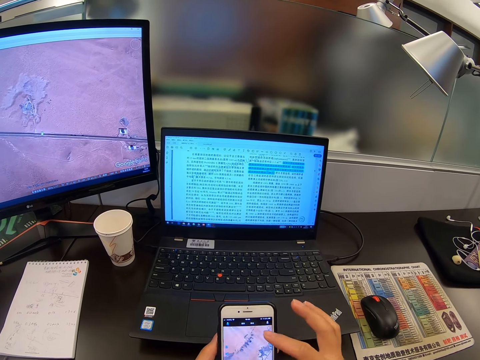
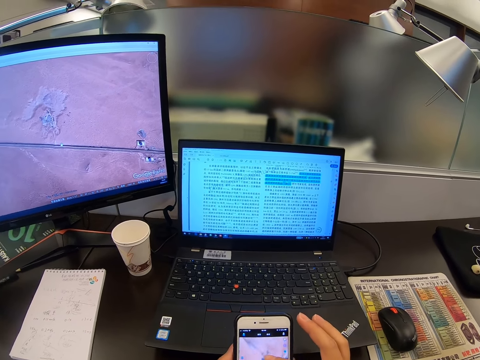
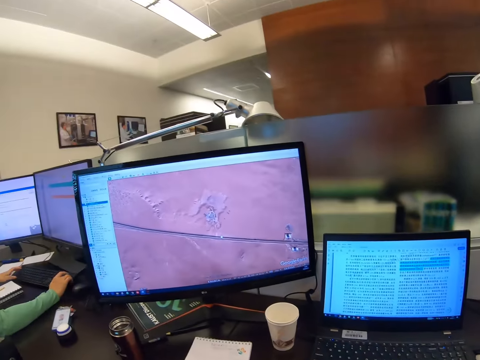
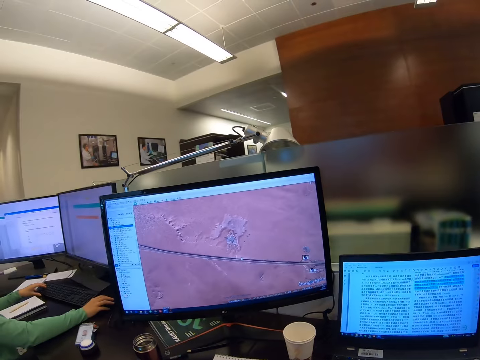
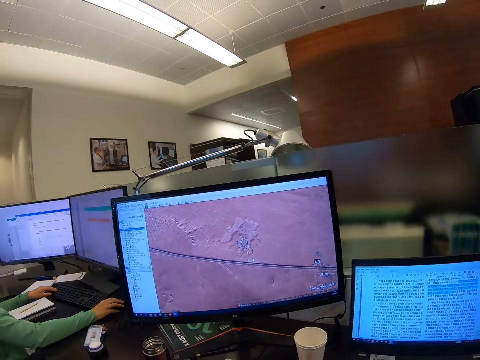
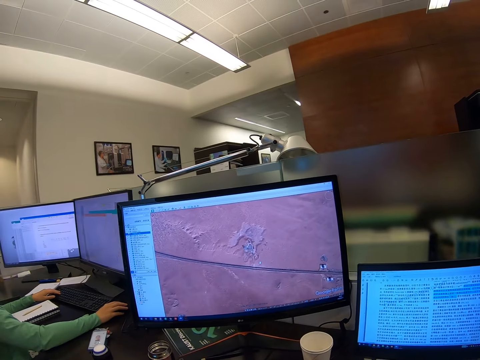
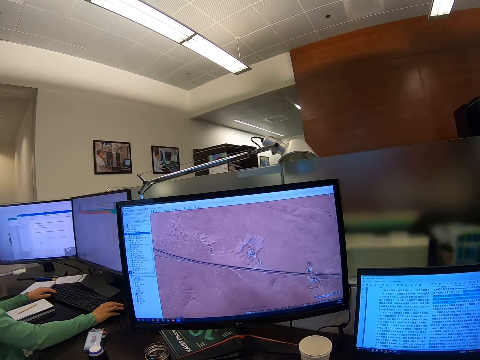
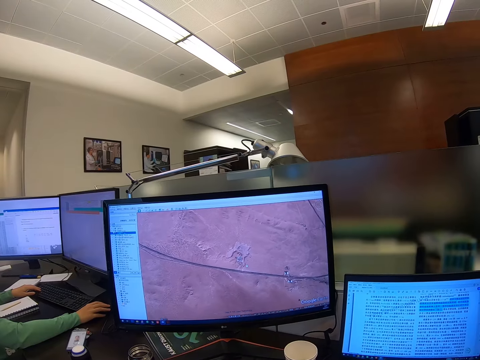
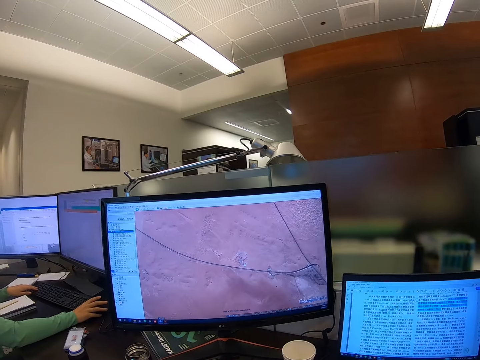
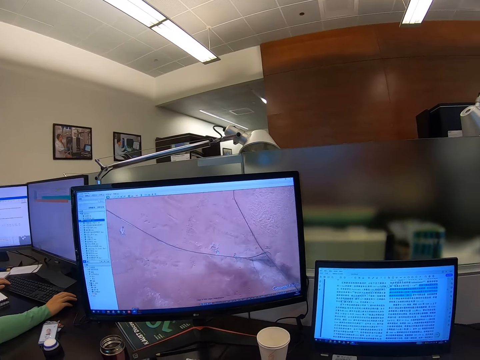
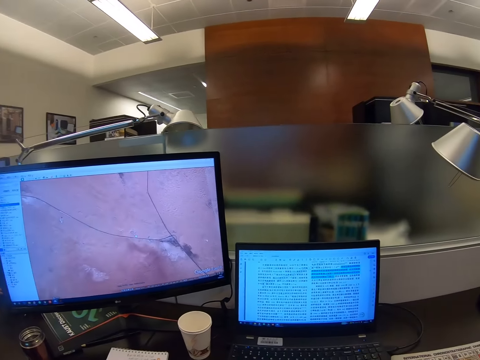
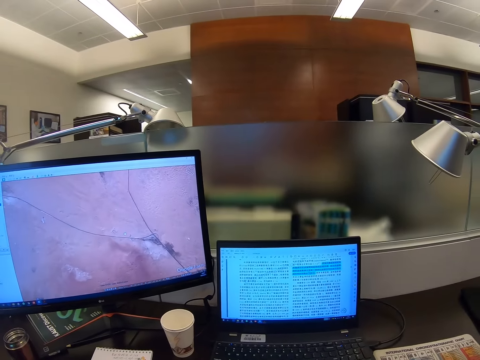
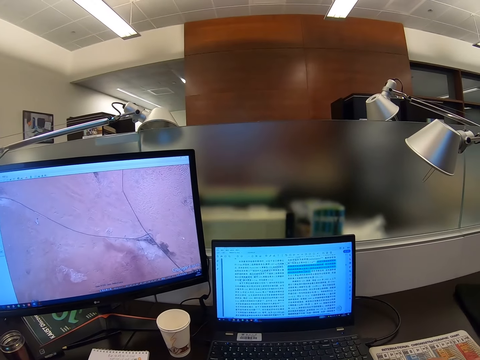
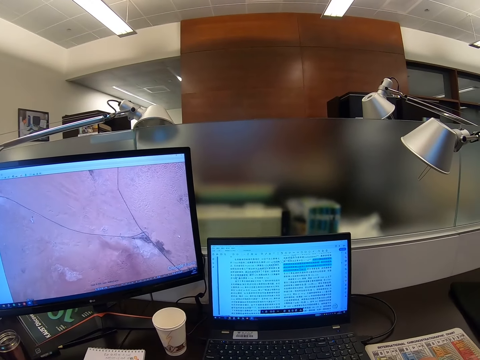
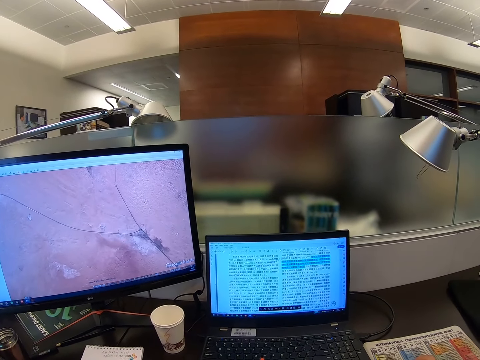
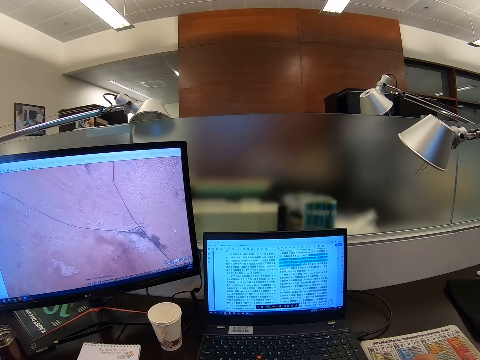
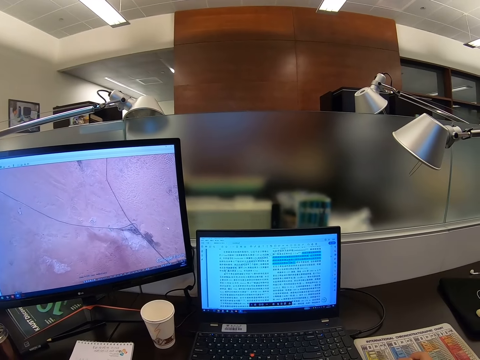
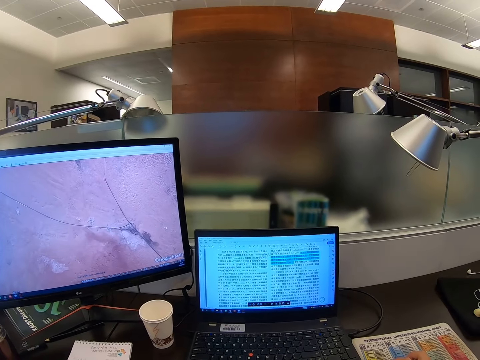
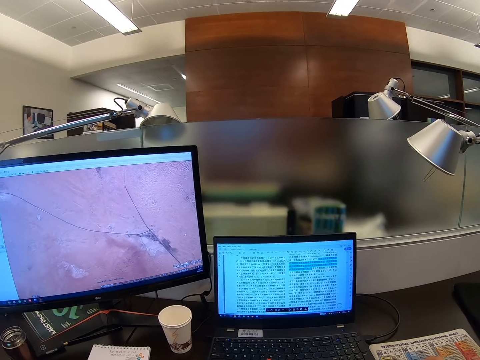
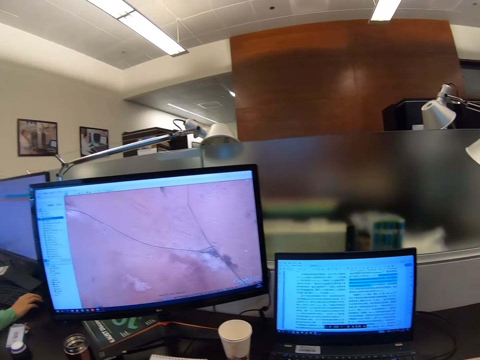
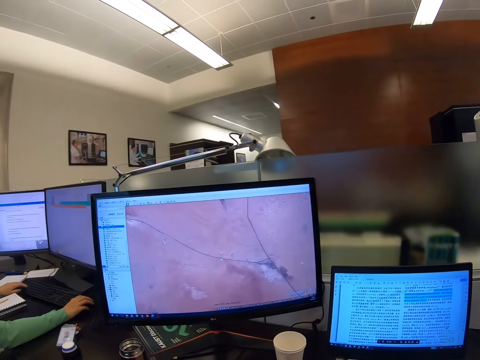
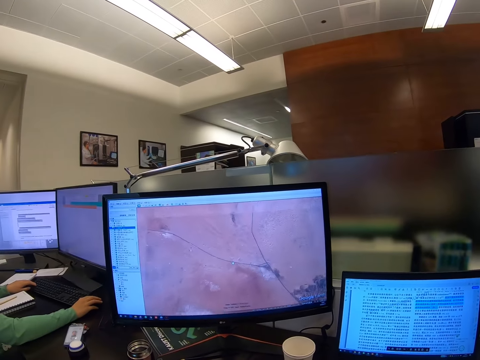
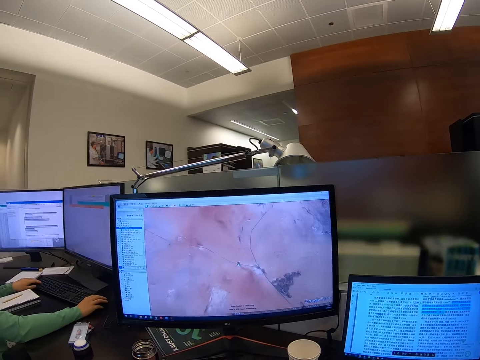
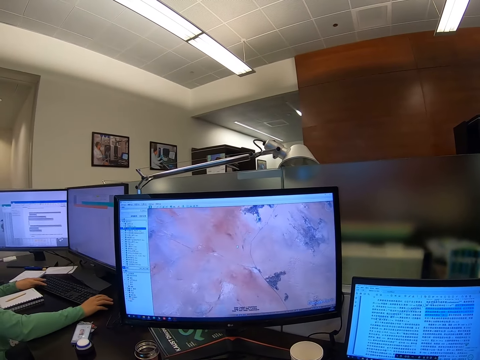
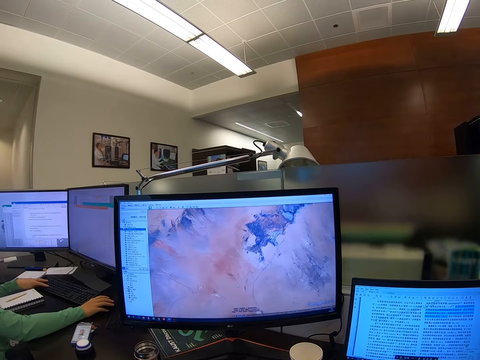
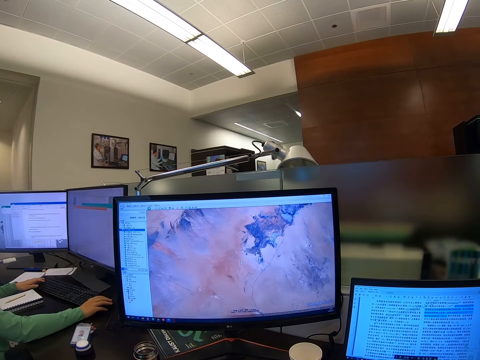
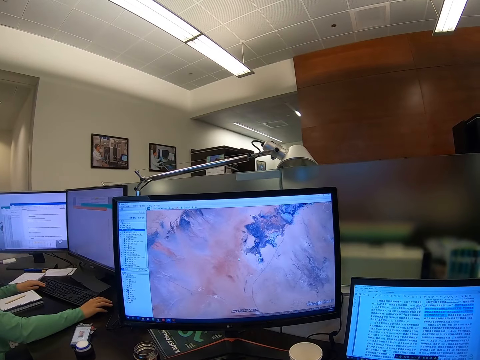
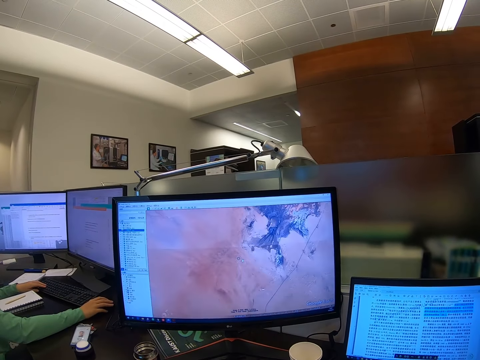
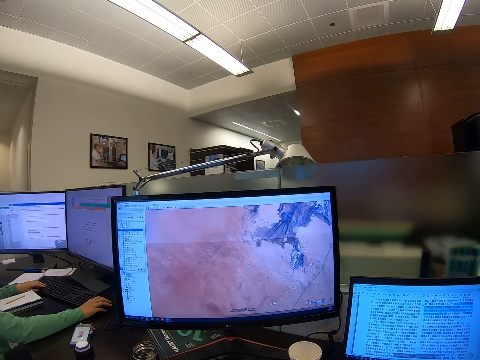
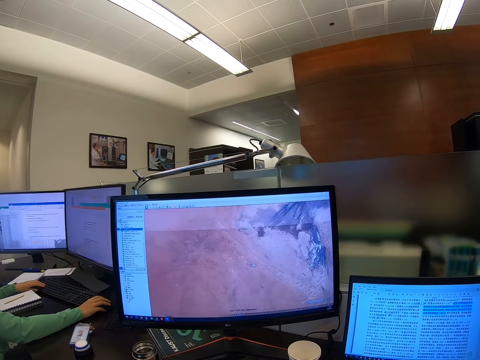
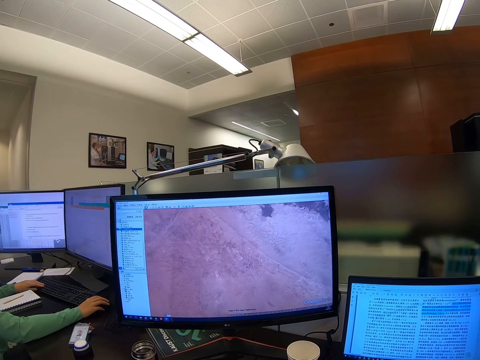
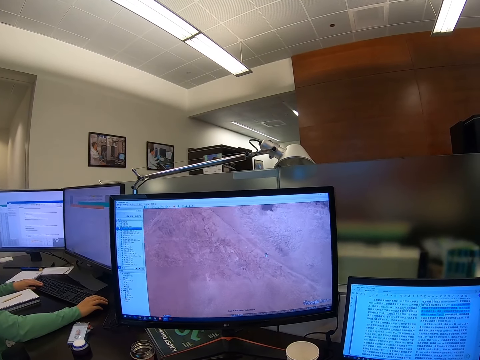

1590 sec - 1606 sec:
The camera wearer stares at the monitor. They scroll a computer. They stare at the monitor and scroll the computer.

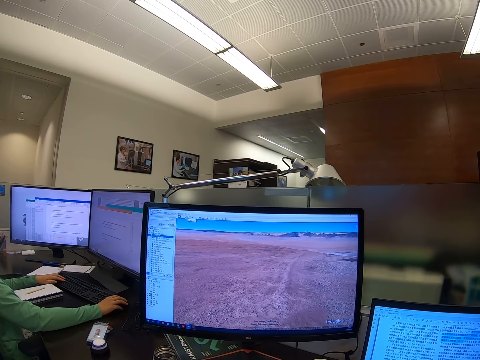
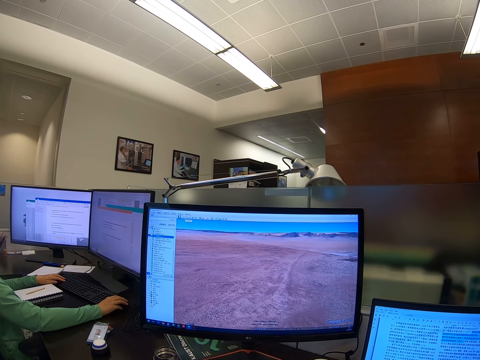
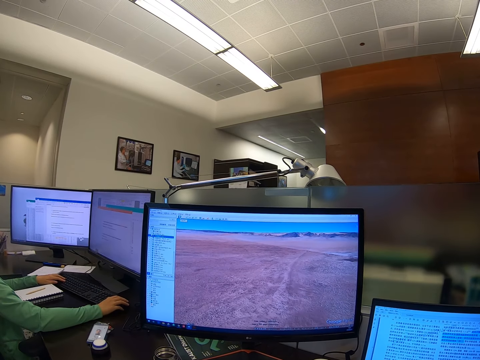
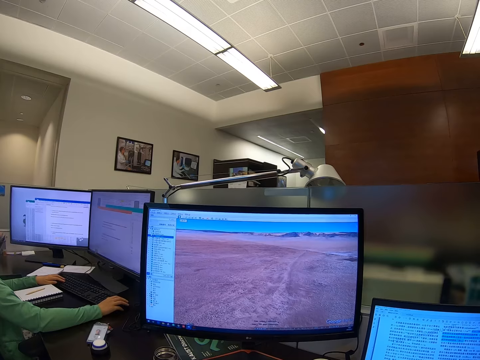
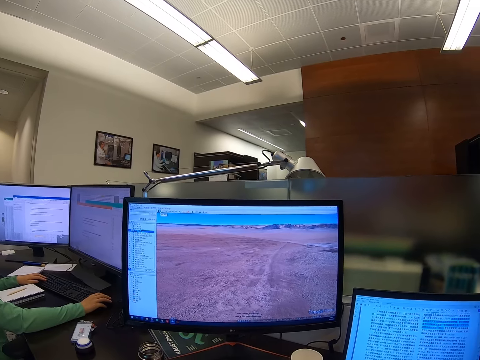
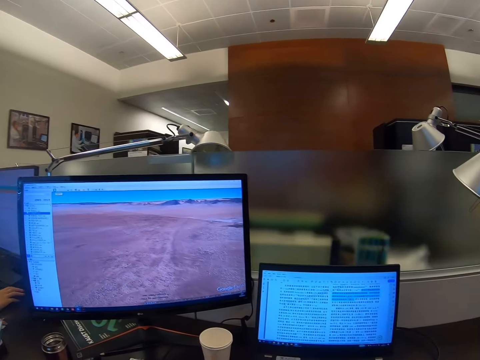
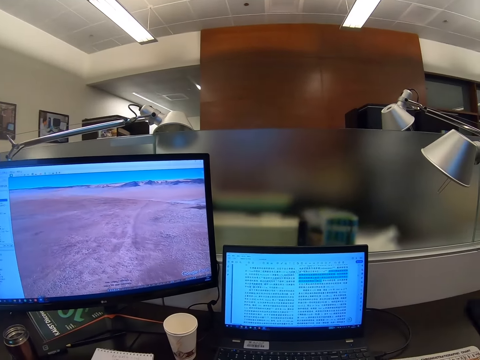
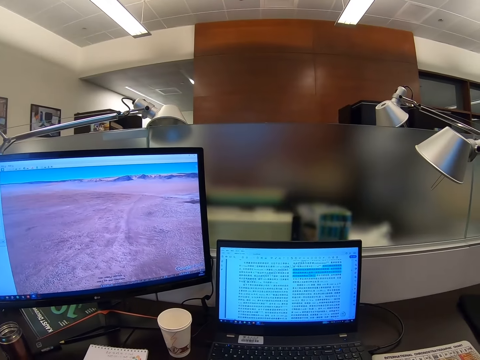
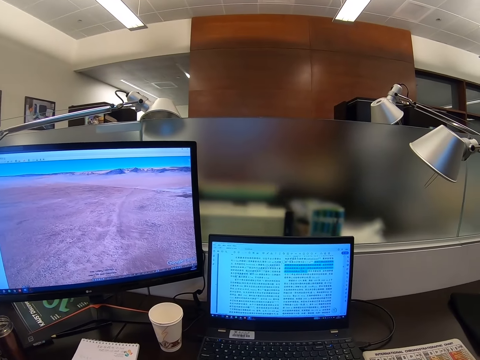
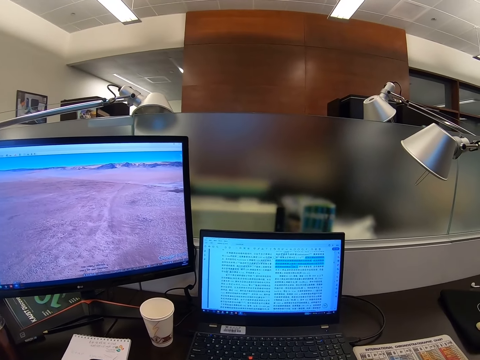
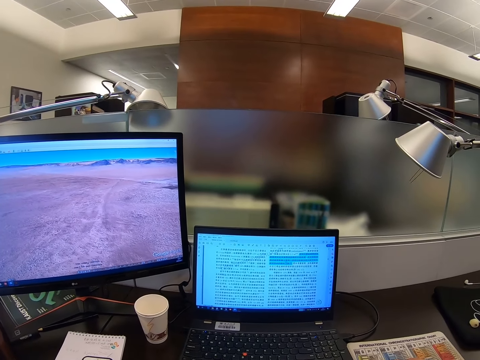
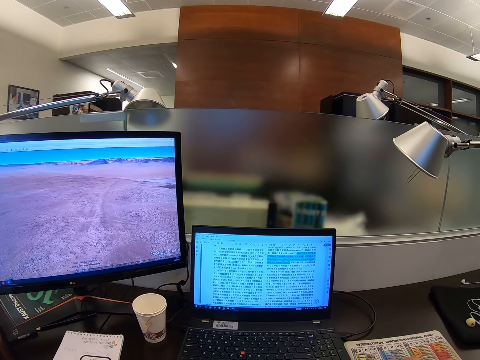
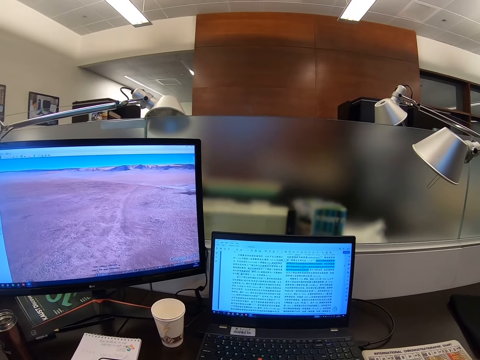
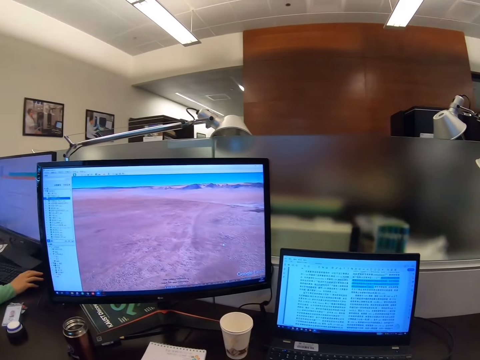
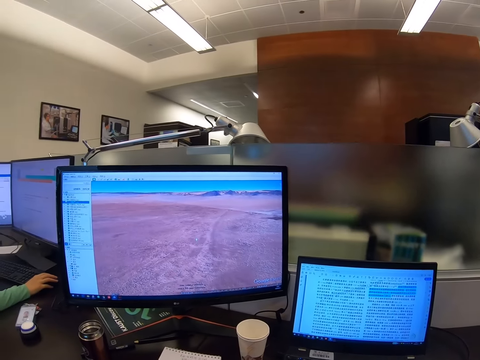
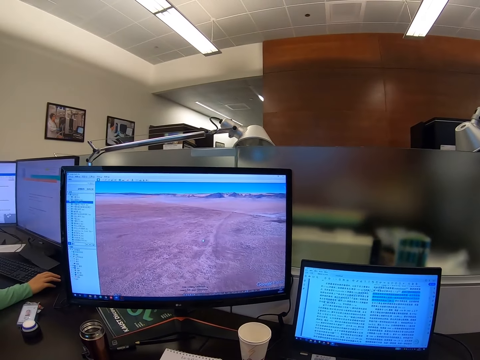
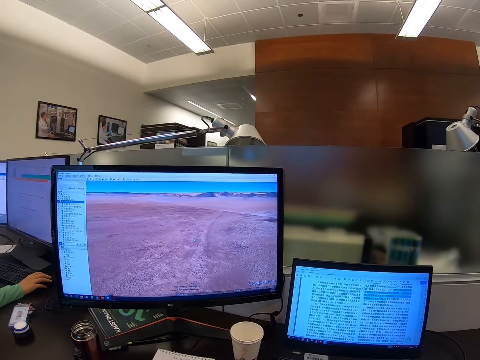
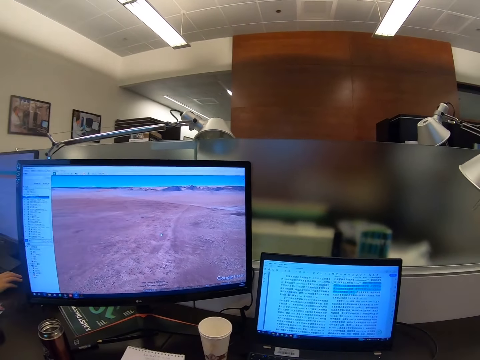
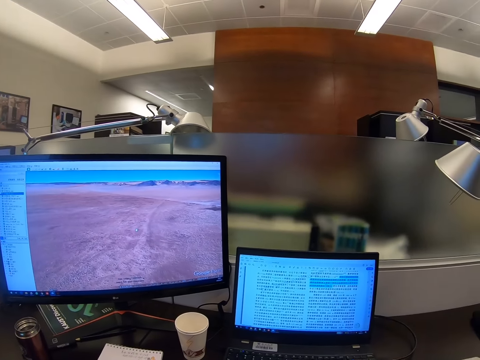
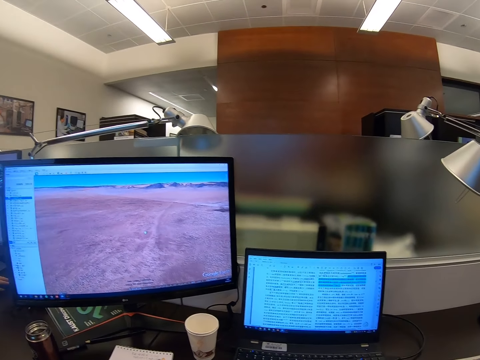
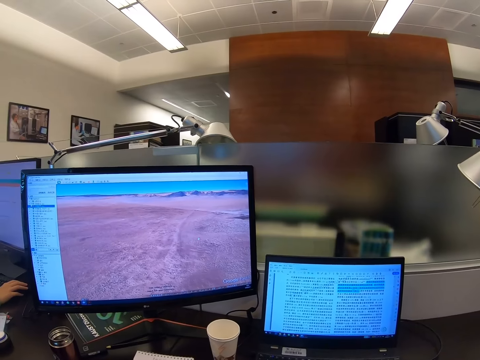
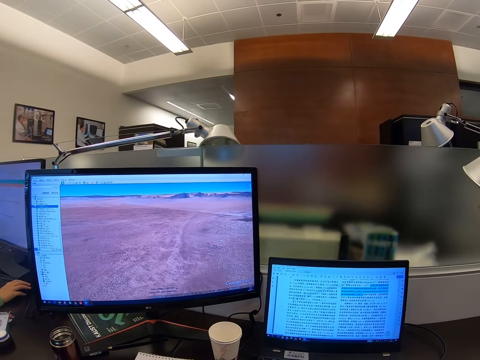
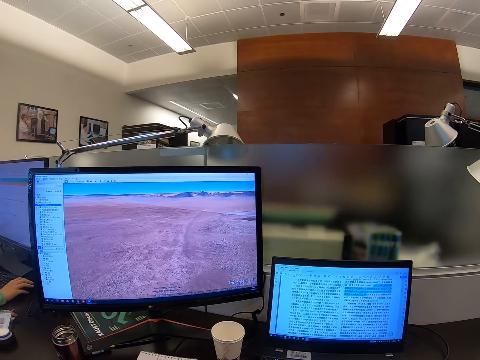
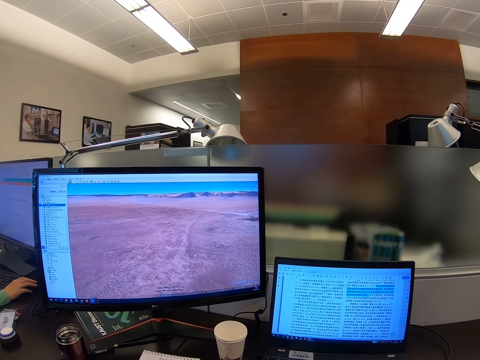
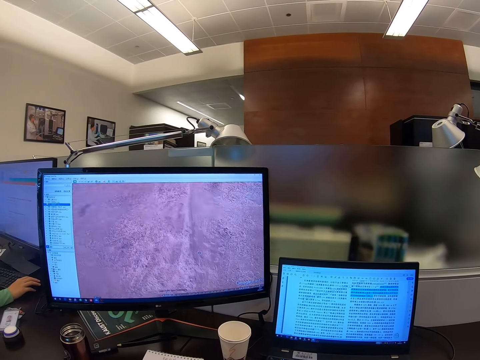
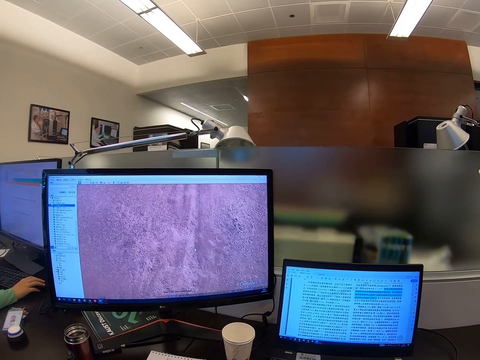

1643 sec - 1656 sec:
The camera wearer scrolls a computer. They stare at the computer.
